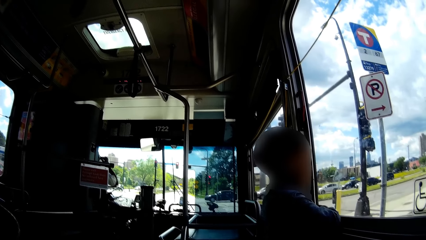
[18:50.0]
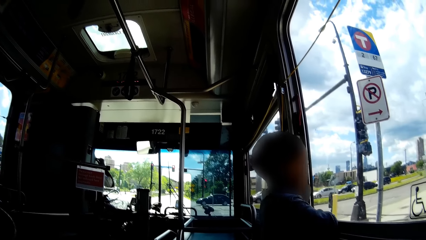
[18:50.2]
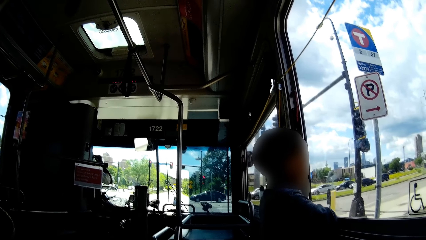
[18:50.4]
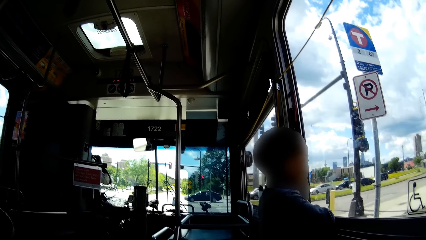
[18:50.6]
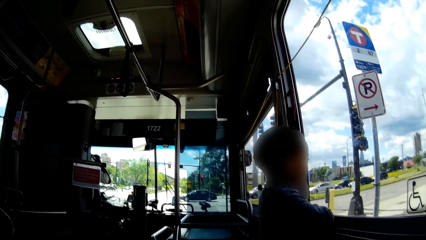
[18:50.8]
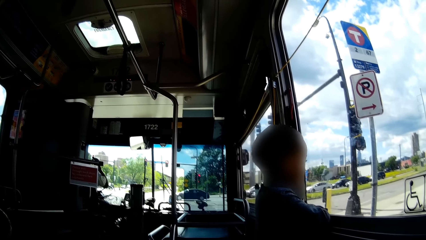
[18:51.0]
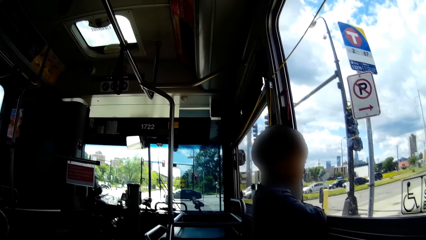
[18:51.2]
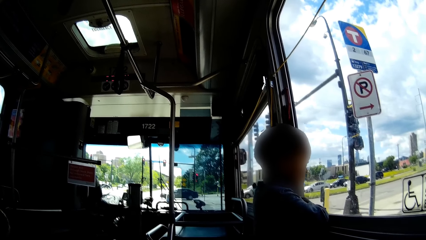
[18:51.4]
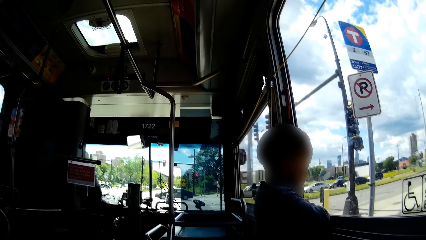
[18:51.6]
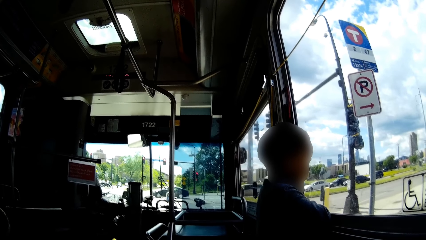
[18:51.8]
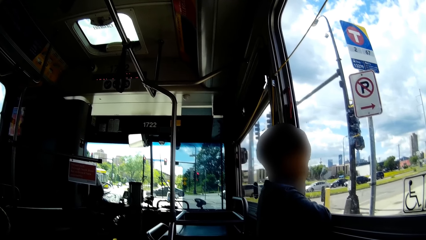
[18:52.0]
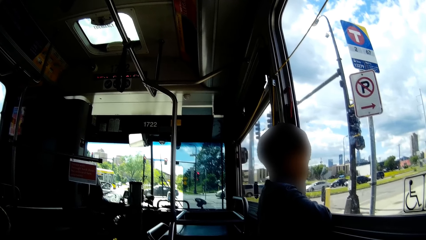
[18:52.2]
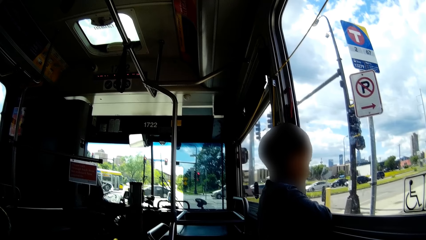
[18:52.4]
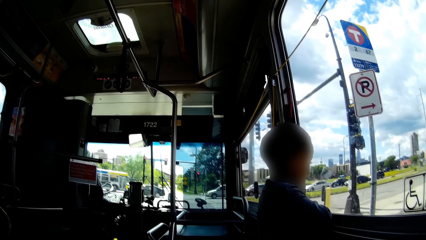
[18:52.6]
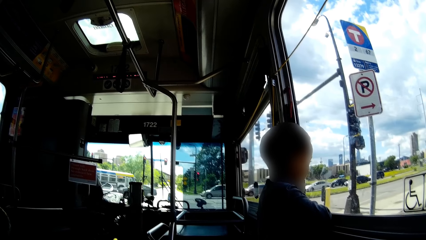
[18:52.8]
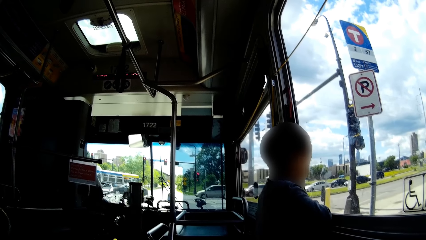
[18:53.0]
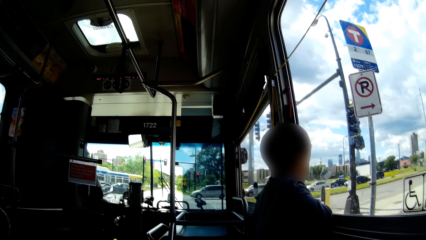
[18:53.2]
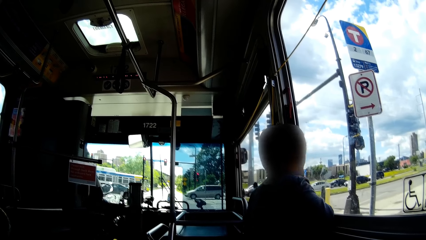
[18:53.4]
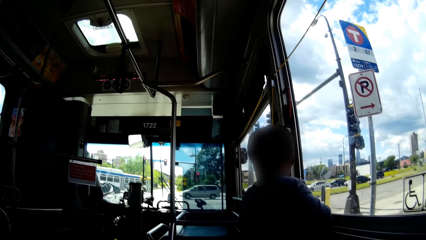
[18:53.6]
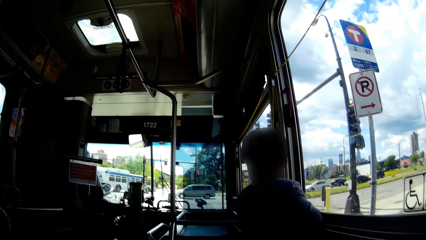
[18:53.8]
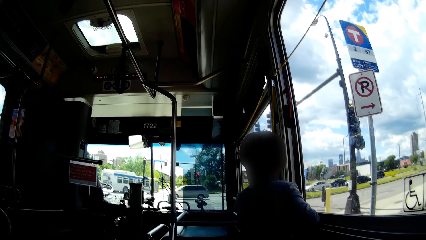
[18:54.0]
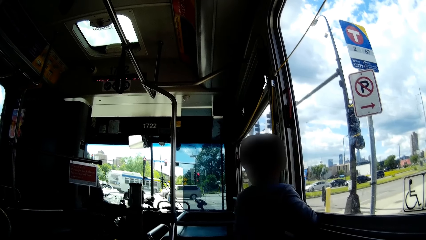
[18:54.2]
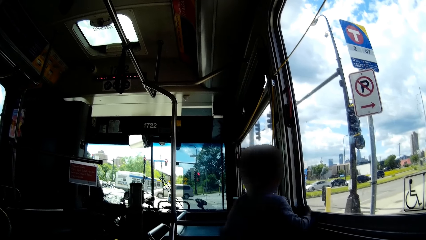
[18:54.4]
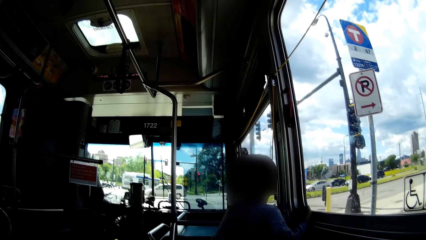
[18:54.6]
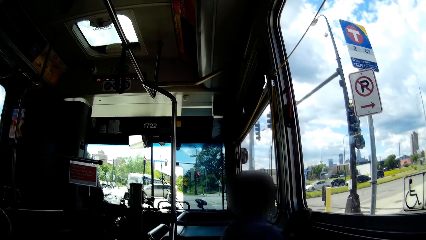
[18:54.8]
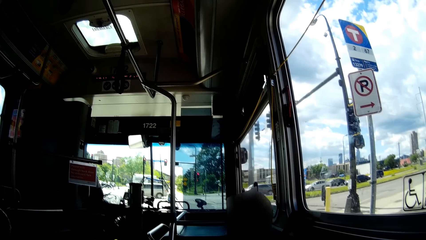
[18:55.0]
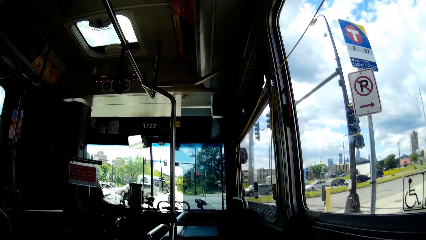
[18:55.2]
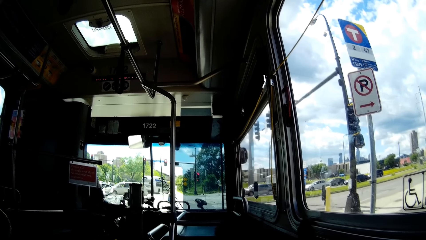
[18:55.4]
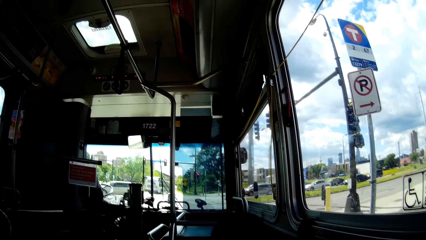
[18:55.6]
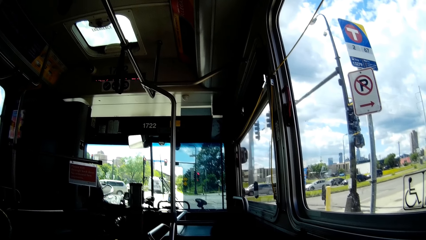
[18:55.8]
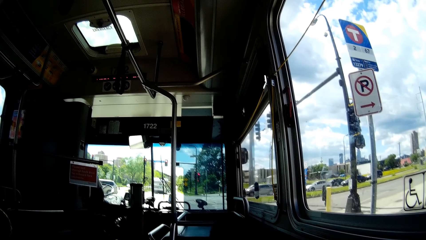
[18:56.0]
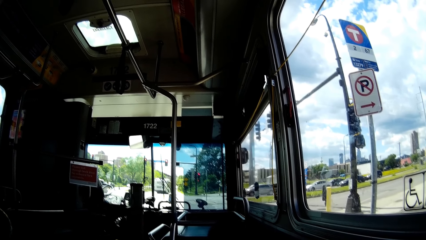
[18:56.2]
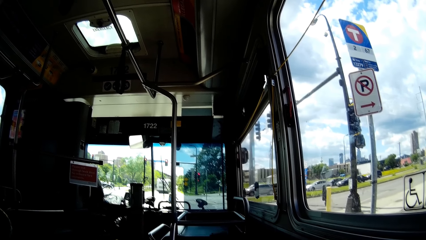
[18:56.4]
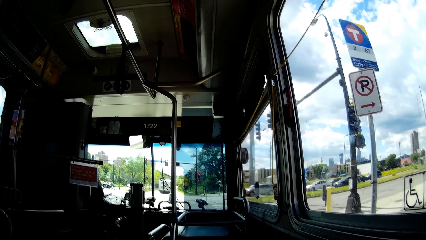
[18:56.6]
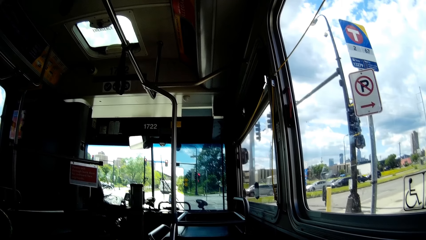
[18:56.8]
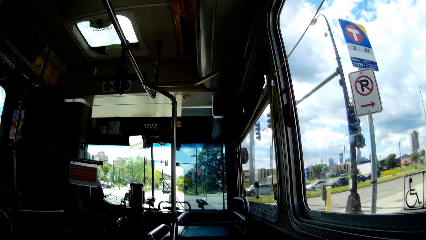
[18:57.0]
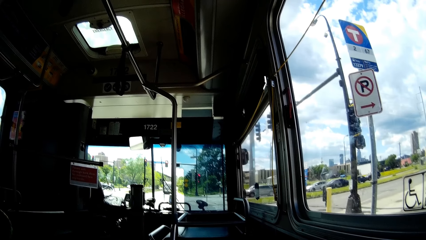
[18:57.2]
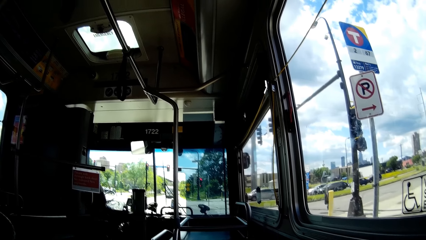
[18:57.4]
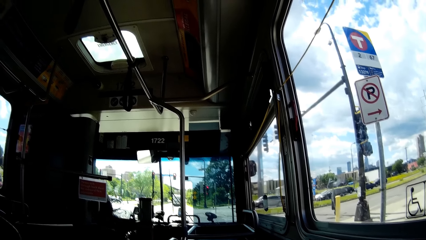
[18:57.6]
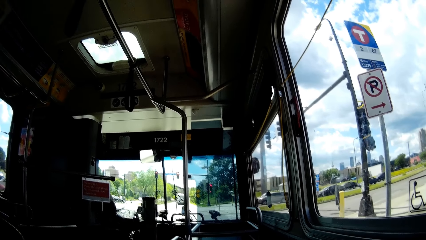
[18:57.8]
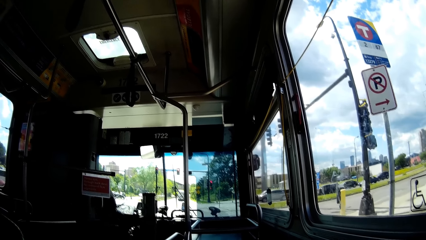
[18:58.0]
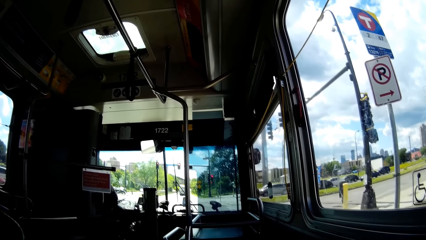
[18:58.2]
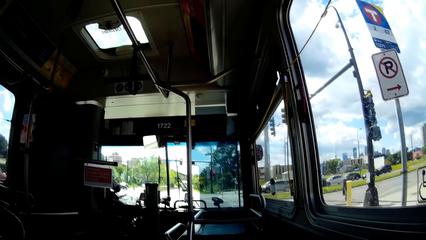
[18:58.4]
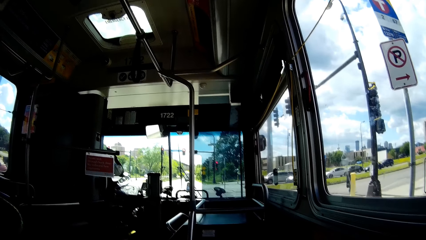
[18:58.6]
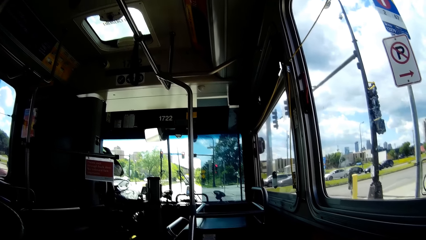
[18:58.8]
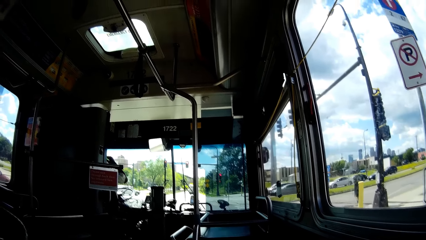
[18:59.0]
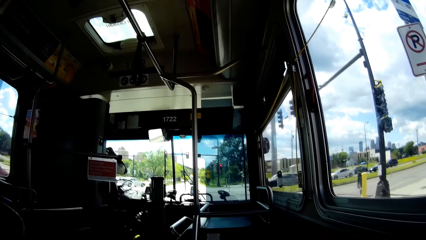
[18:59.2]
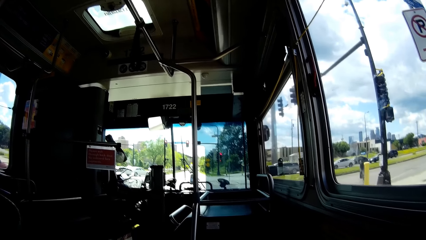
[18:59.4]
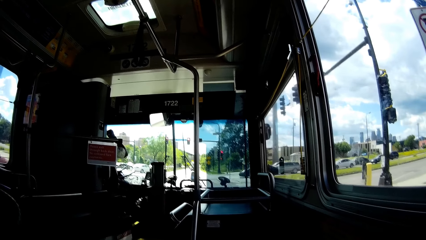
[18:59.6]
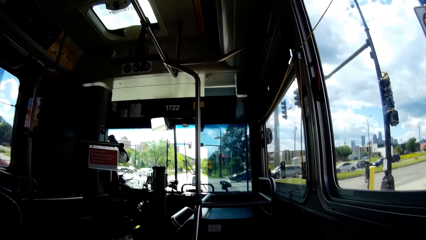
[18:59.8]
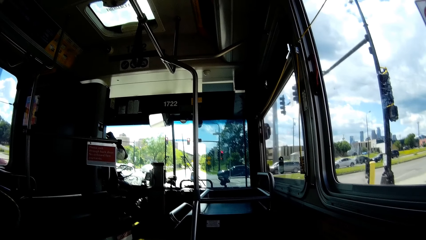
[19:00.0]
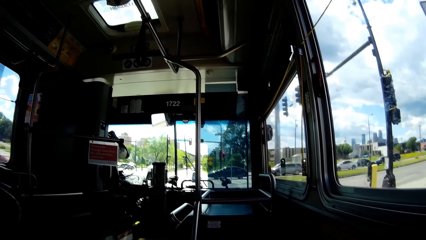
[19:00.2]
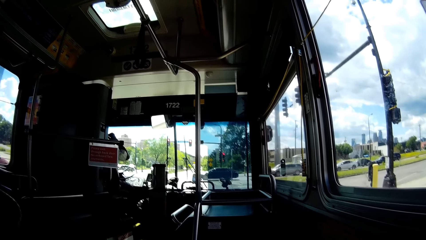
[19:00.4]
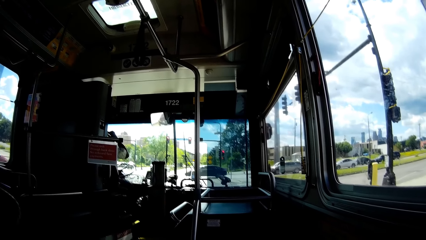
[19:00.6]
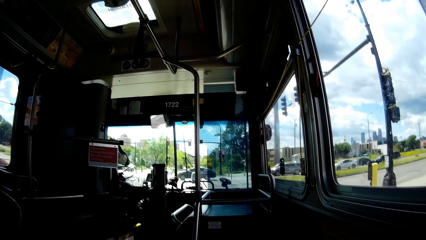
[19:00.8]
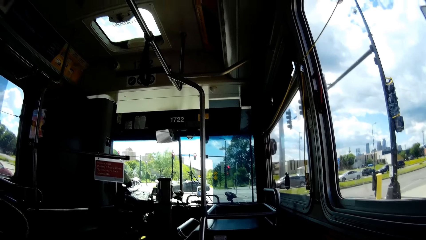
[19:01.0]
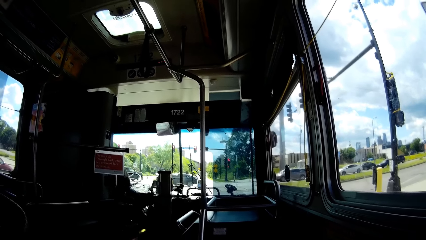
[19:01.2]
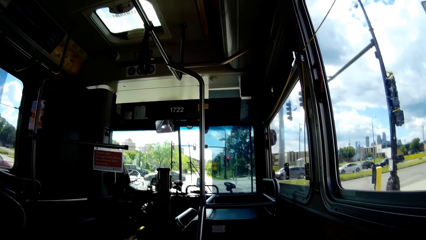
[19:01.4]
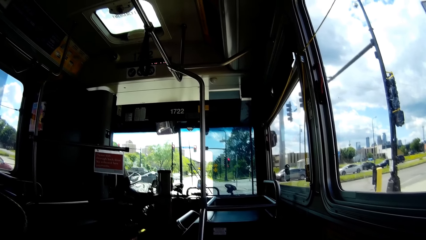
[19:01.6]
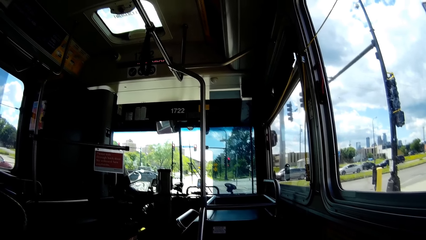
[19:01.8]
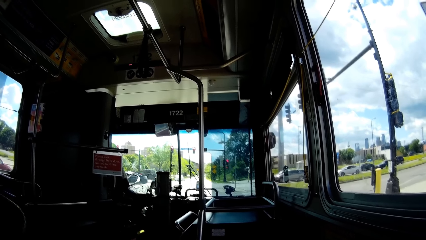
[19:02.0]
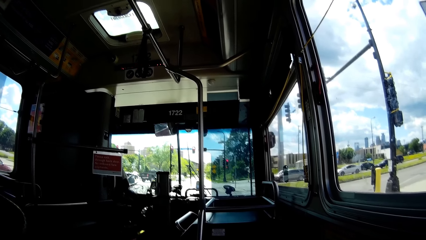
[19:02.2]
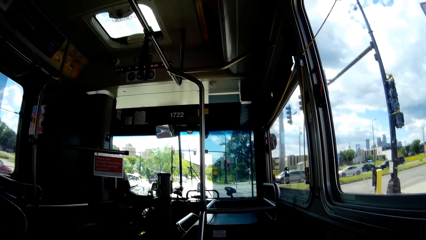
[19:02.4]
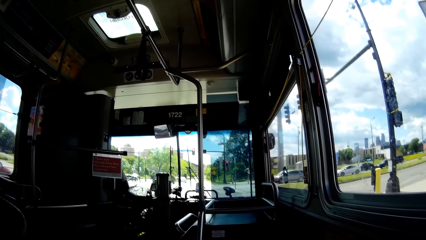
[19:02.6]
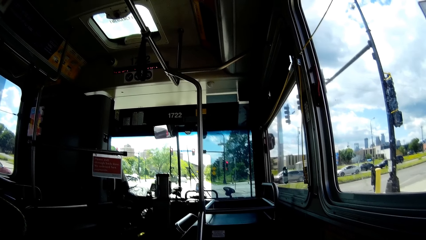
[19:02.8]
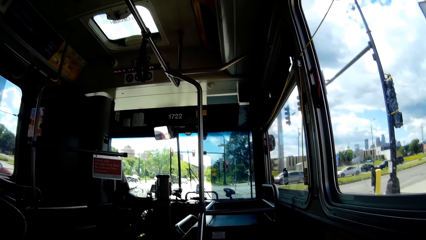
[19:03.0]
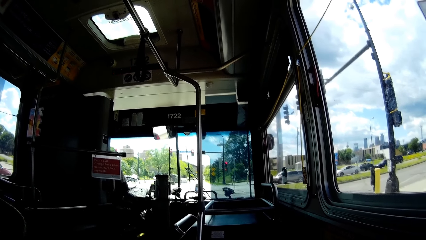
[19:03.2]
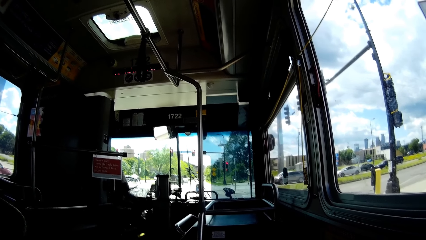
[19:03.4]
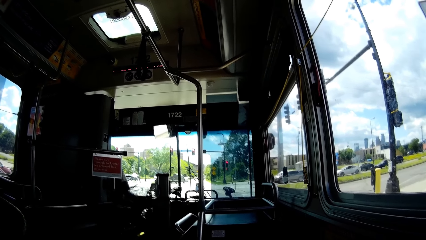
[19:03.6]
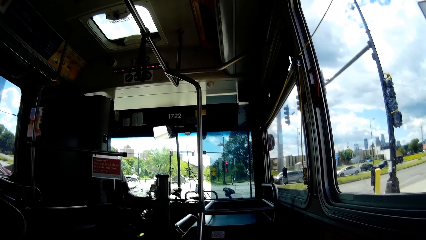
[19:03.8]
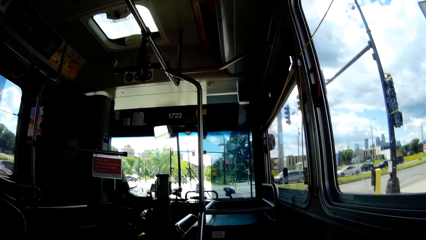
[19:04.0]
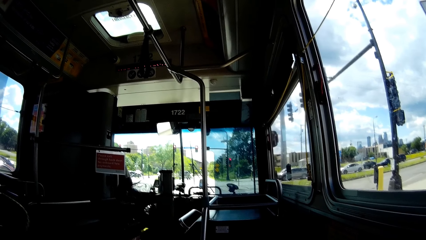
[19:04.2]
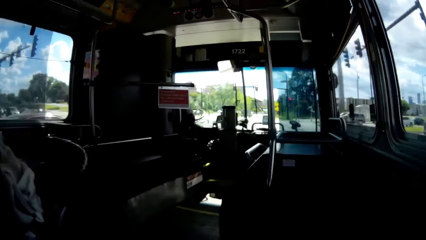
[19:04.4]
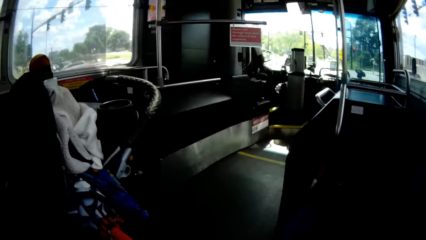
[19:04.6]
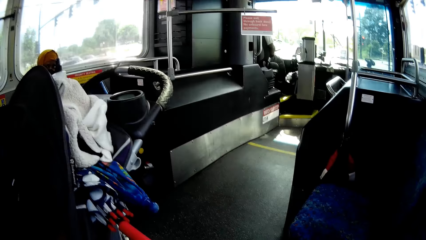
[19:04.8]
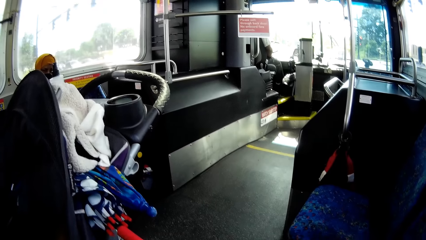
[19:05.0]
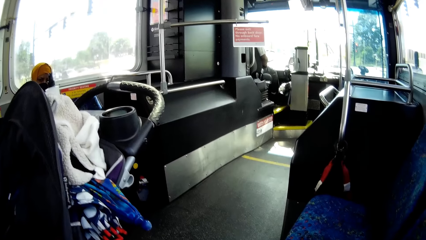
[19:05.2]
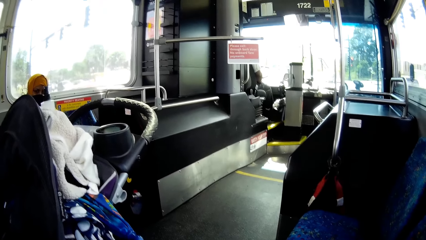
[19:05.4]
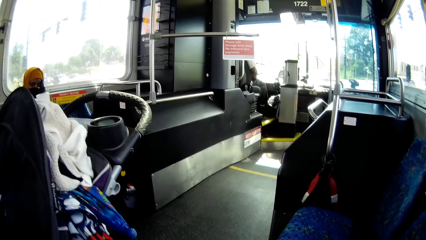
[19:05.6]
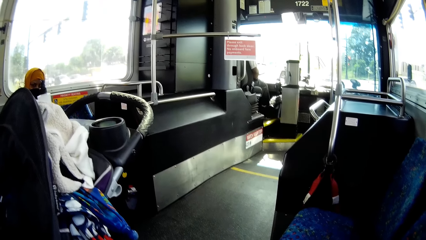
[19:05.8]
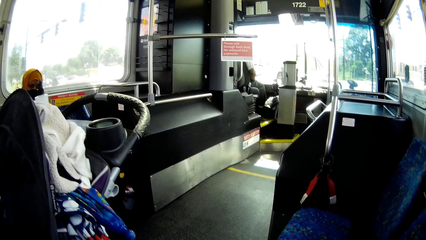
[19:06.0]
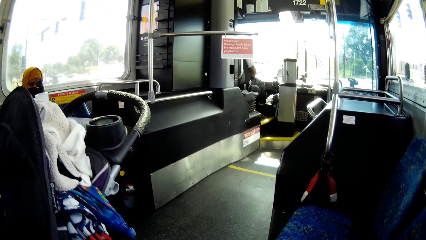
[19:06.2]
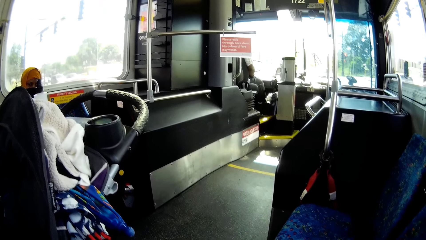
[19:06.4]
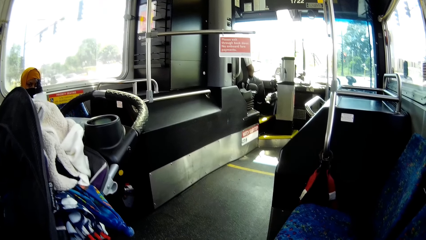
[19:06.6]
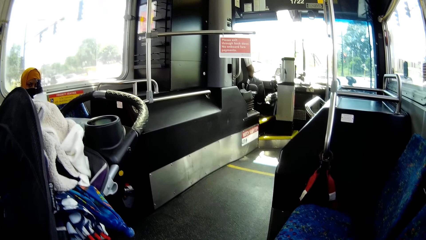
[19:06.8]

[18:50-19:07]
The boy sits on a seat in the bus.
